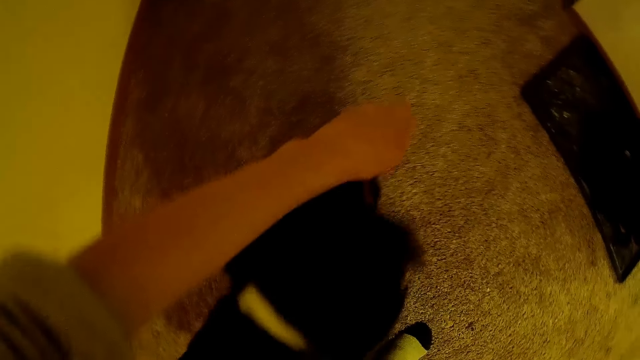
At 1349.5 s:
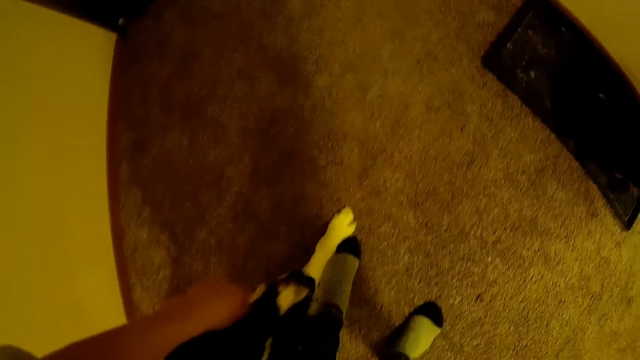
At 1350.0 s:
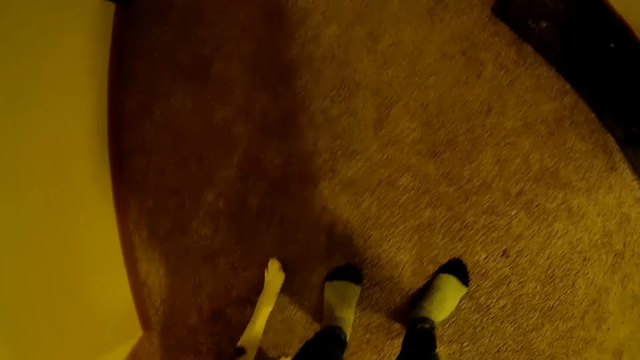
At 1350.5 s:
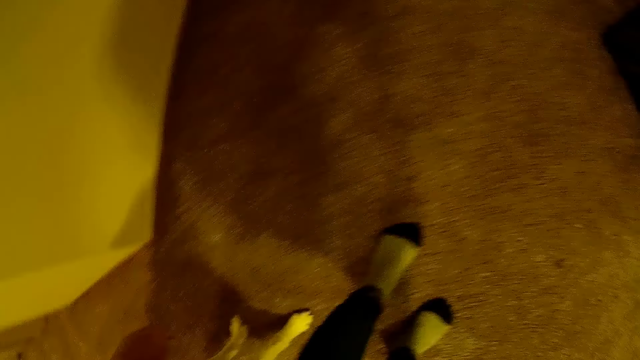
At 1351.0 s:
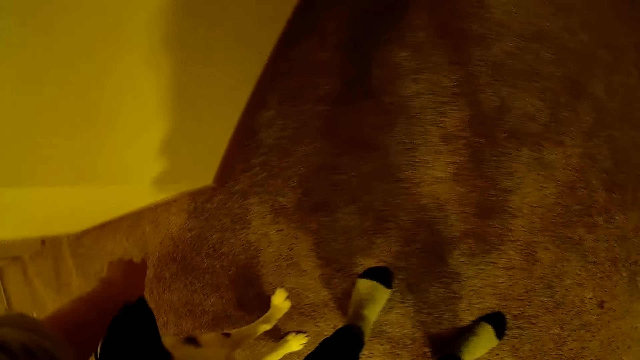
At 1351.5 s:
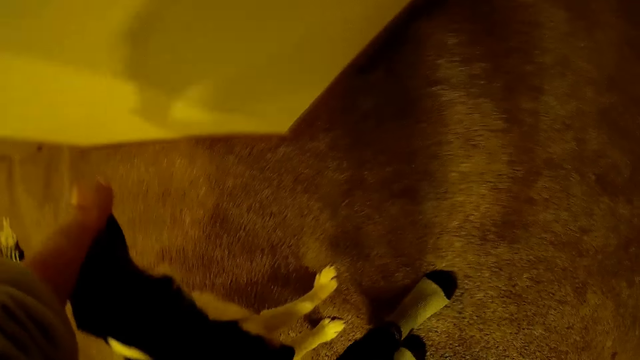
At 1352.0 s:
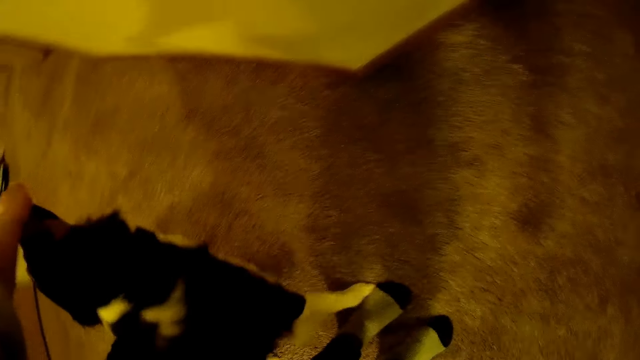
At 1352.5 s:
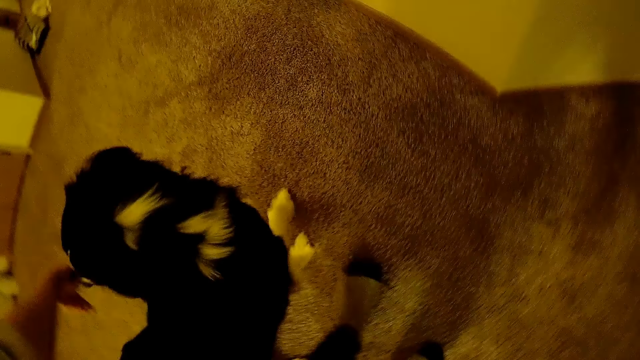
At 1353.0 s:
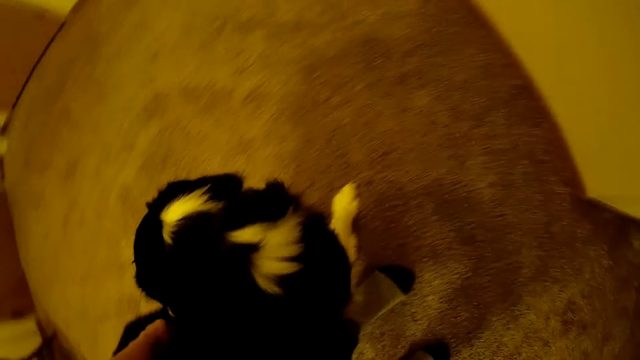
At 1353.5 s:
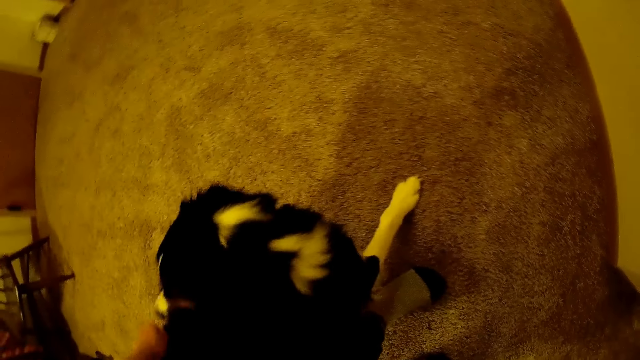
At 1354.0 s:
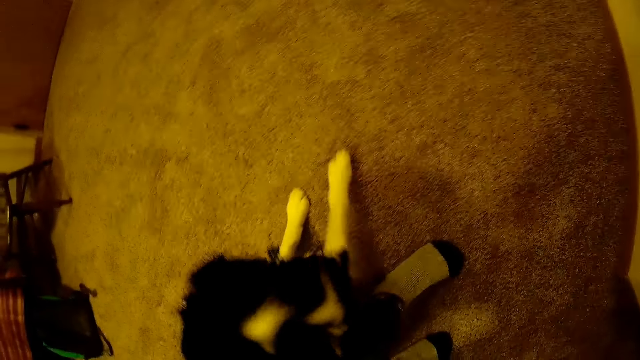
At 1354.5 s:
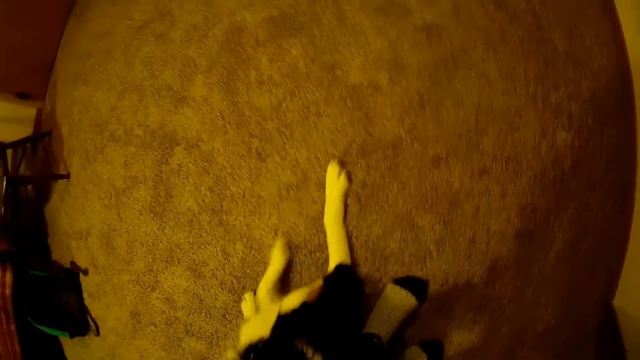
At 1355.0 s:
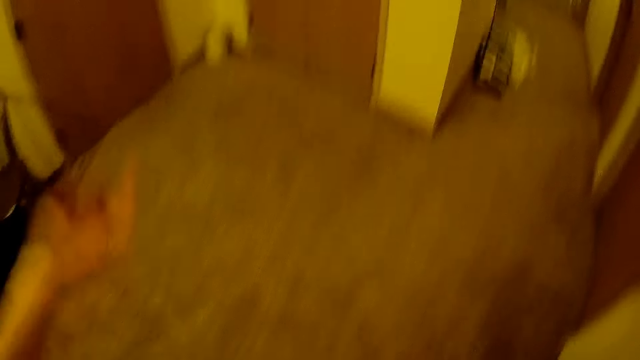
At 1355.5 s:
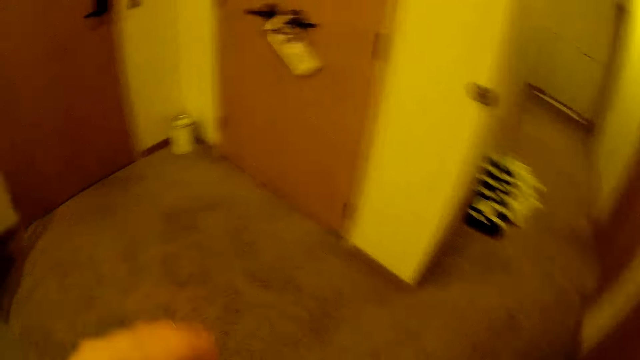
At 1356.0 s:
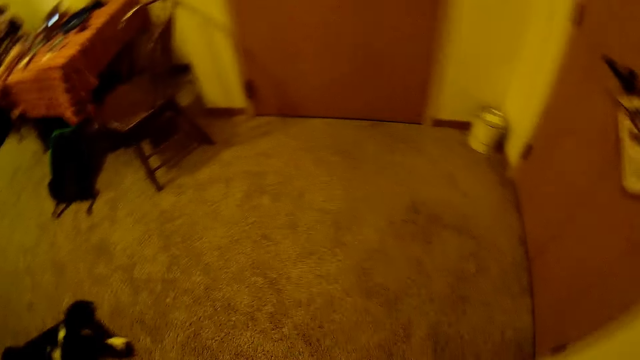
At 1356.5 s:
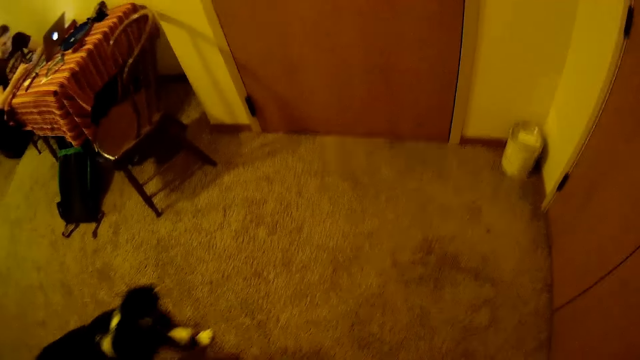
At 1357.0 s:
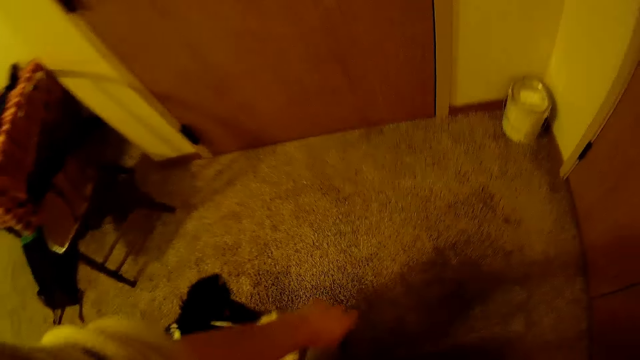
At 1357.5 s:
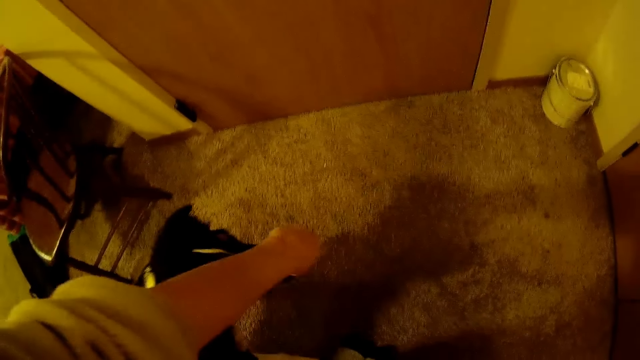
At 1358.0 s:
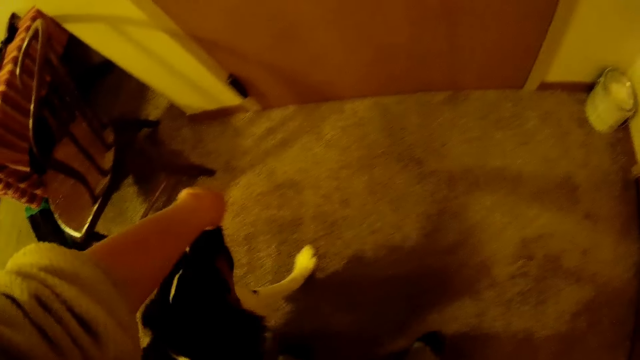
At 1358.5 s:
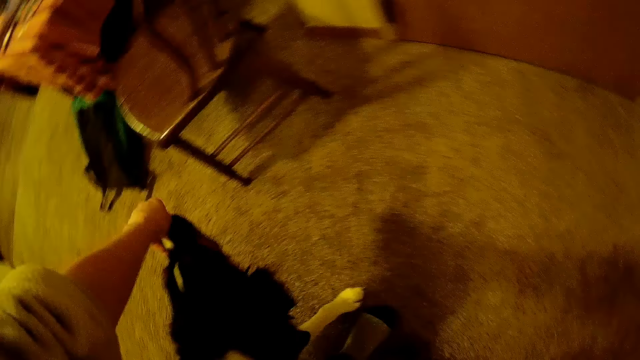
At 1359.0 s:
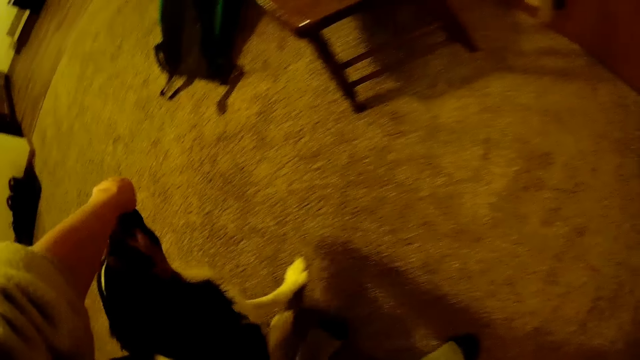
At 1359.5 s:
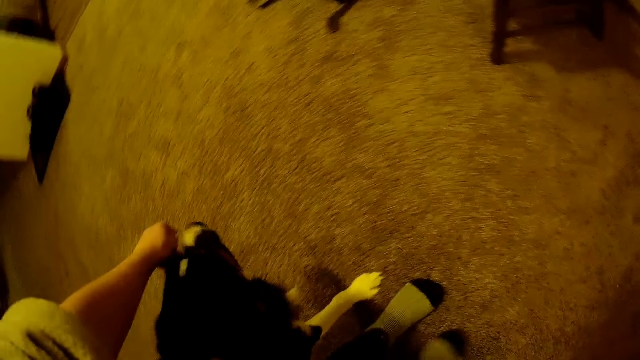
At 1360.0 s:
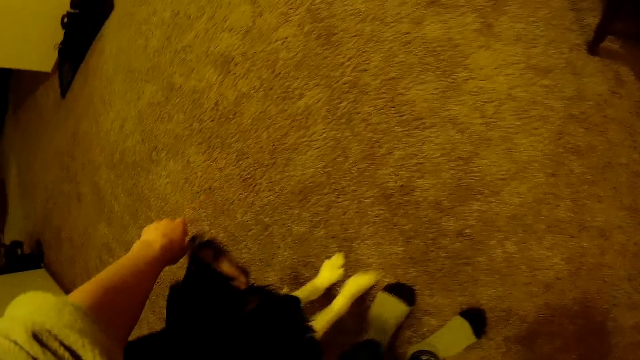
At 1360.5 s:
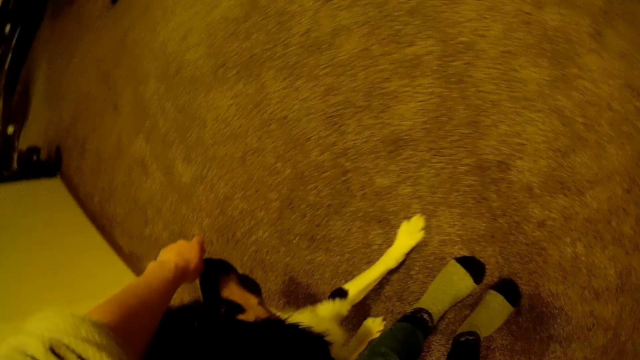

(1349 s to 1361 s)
The camera wearer plays with the dog with her left hand. She walks to a door. She plays with the dog with her left hand.

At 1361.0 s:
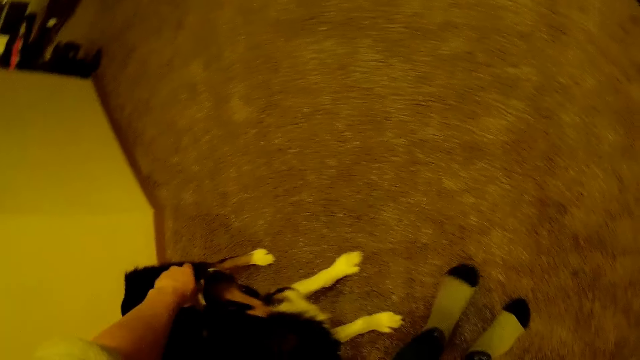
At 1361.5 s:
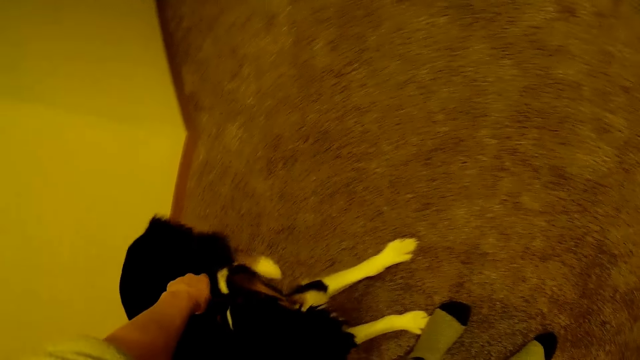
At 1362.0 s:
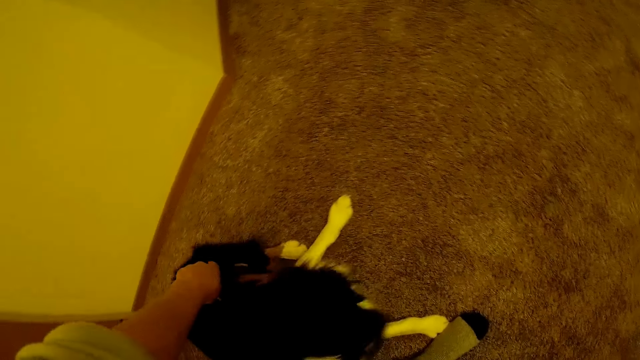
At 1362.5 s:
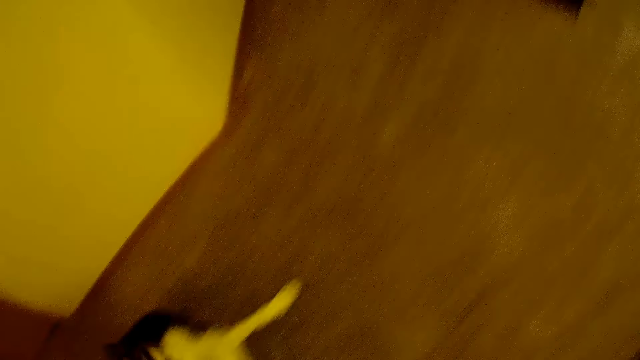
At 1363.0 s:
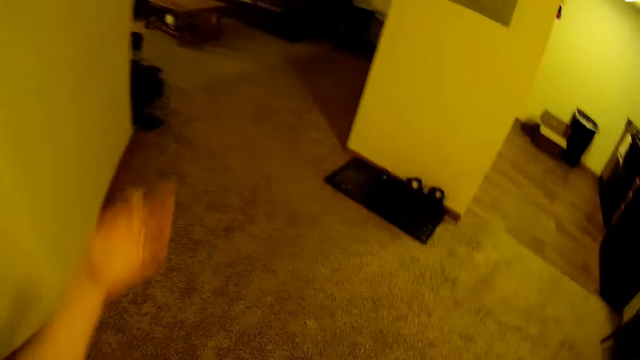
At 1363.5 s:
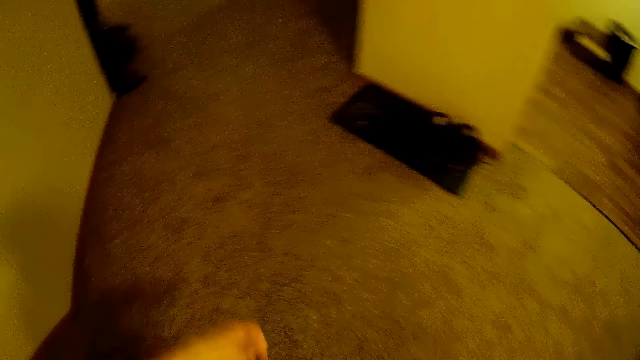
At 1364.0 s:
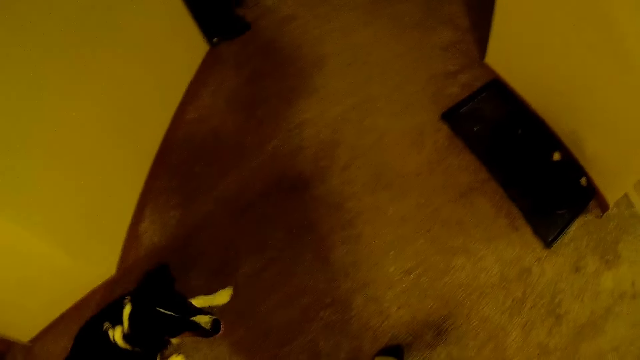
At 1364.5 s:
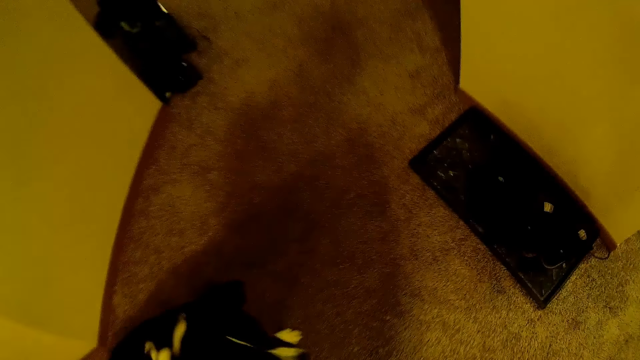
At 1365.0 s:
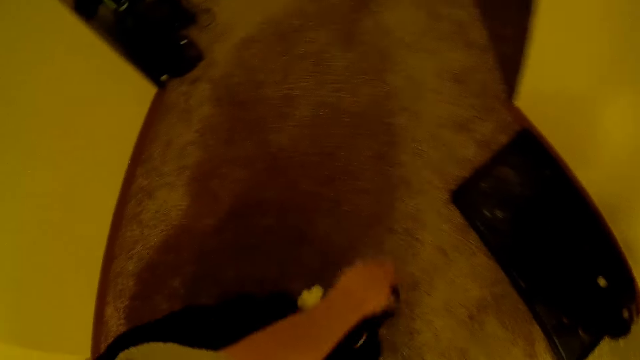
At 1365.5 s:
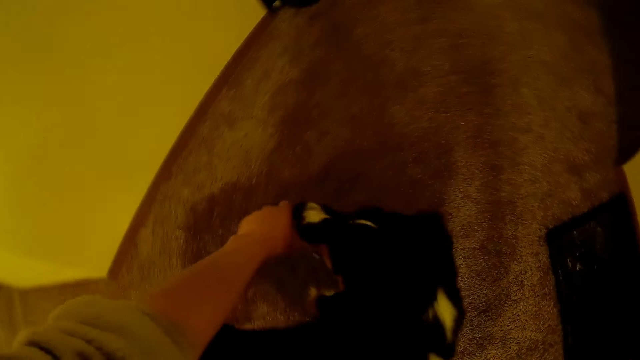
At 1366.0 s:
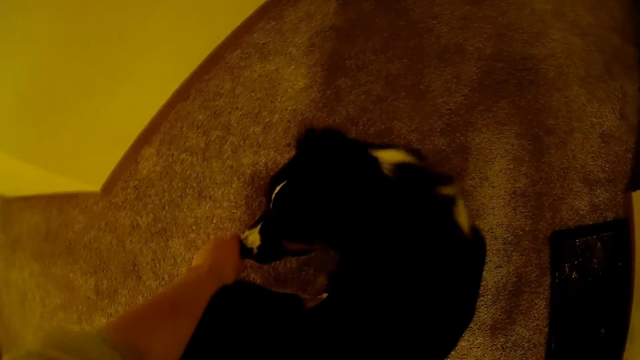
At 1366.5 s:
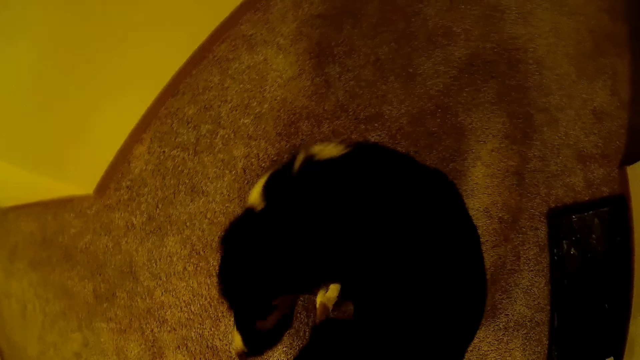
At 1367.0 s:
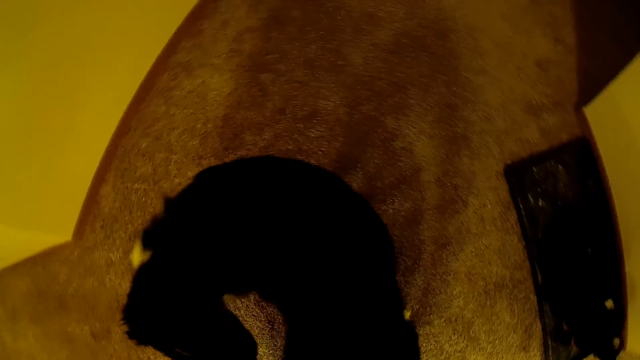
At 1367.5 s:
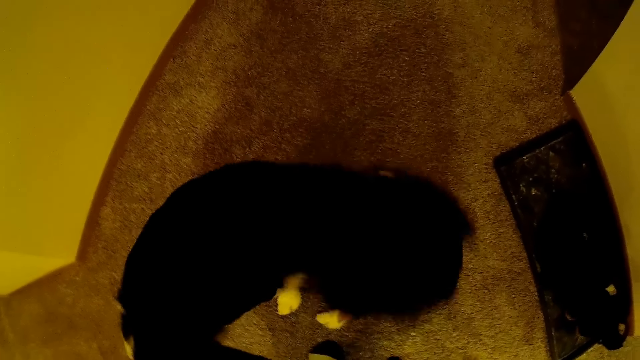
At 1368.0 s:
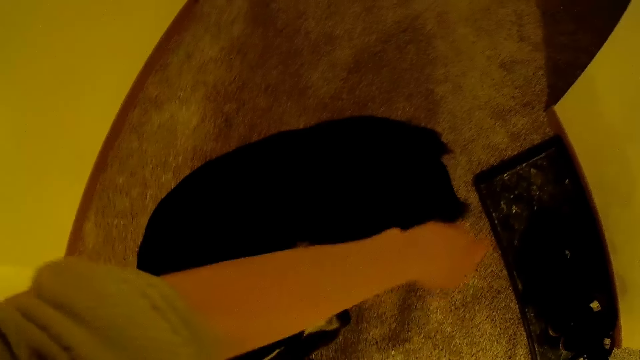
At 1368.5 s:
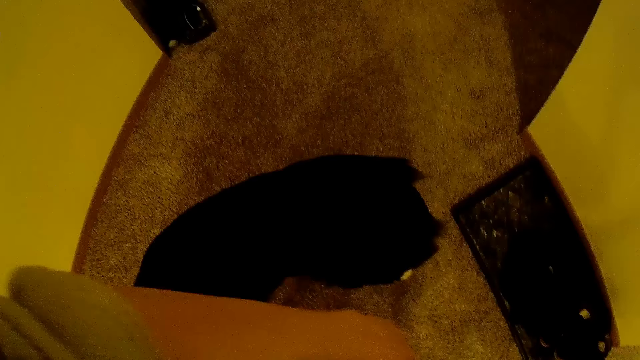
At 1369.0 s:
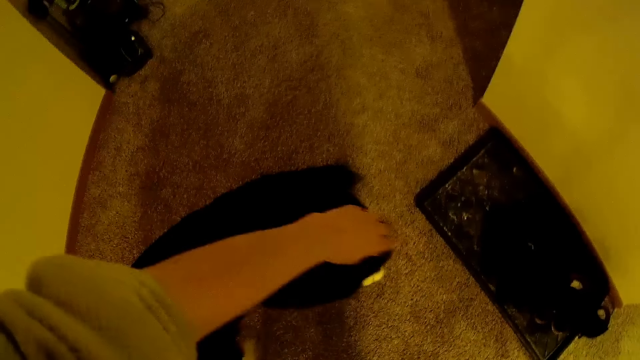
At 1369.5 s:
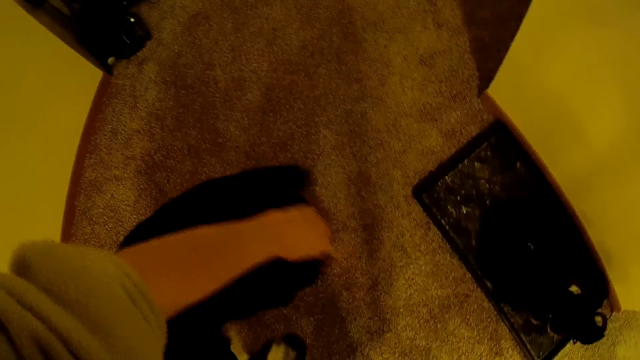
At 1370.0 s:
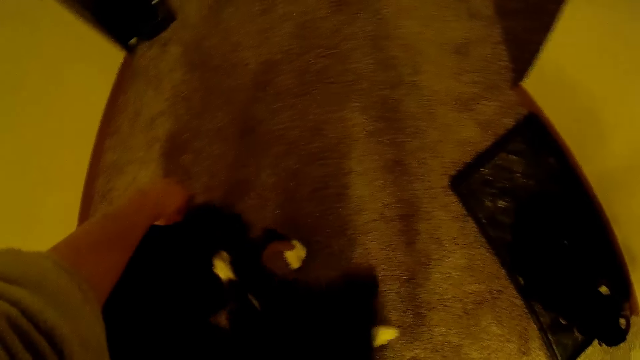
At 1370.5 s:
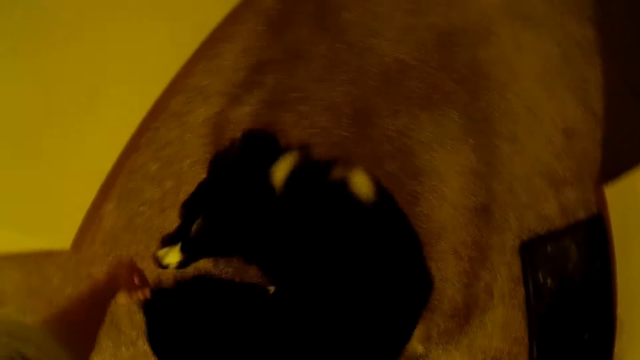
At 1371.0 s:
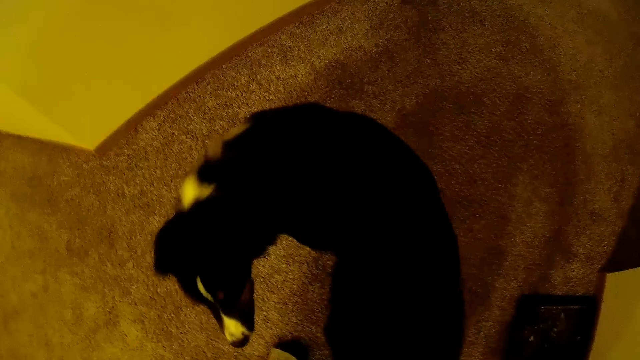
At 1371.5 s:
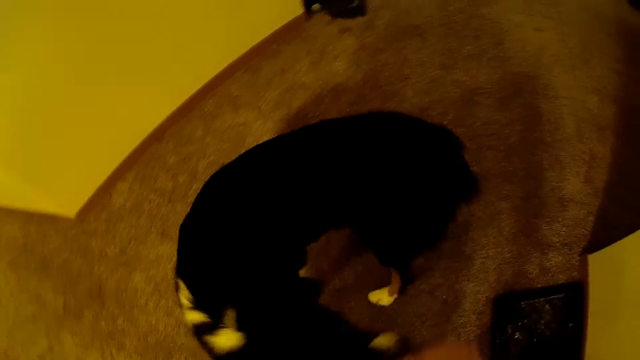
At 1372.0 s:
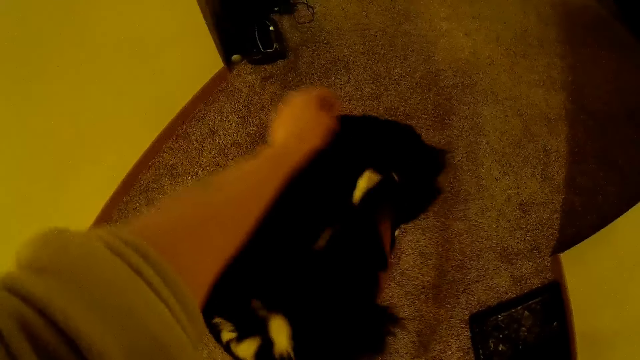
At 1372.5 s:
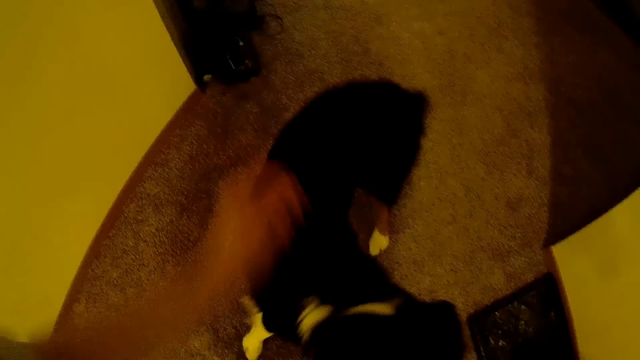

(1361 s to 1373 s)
The camera wearer moves the left hand. They place their left hand on the dog's tail. They remove their left hand from the dog's tail. They move around the apartment with their left hand around the mouth of the dog. The dog follows the left hand of the camera wearer.
